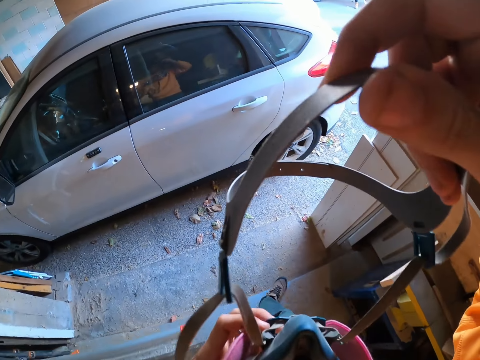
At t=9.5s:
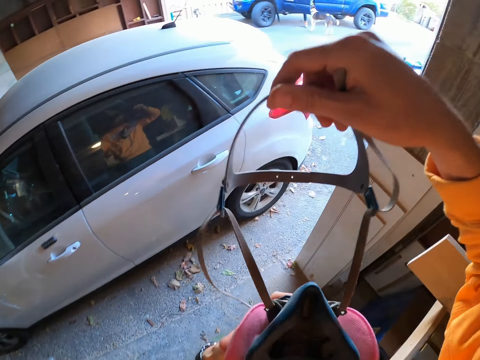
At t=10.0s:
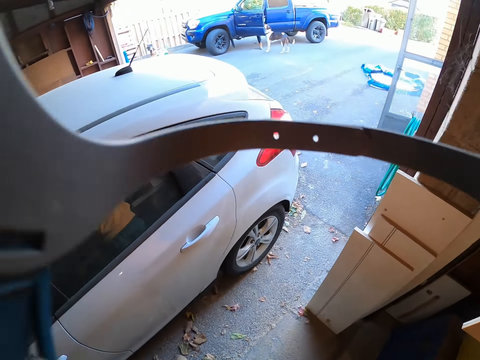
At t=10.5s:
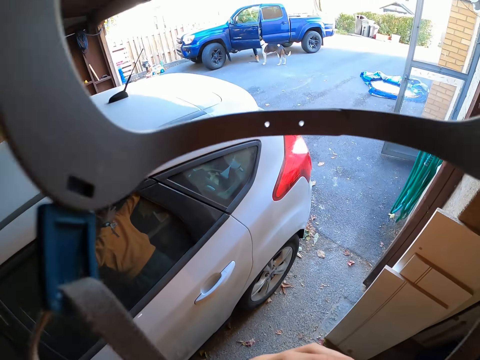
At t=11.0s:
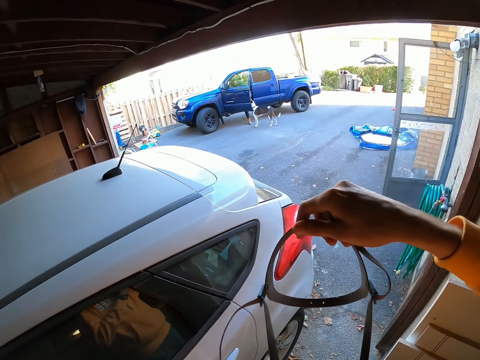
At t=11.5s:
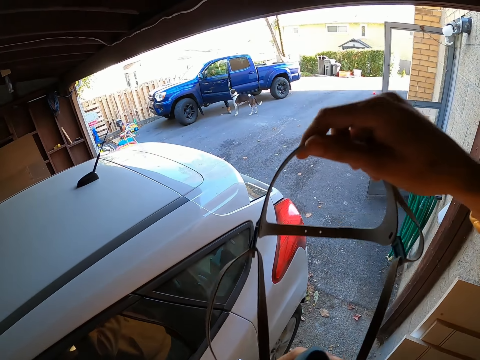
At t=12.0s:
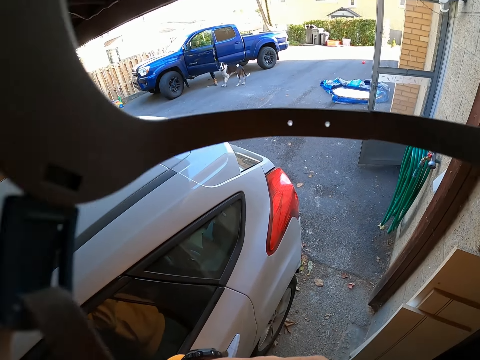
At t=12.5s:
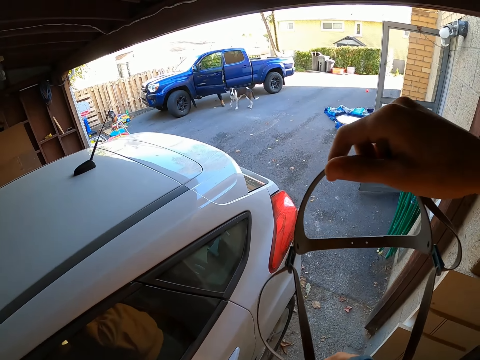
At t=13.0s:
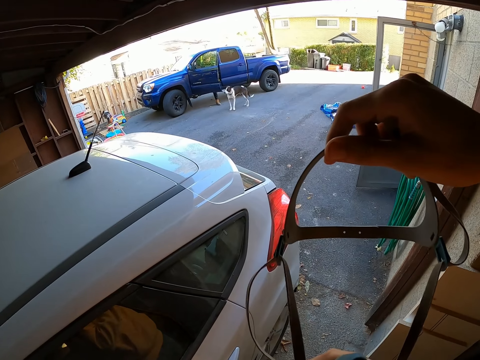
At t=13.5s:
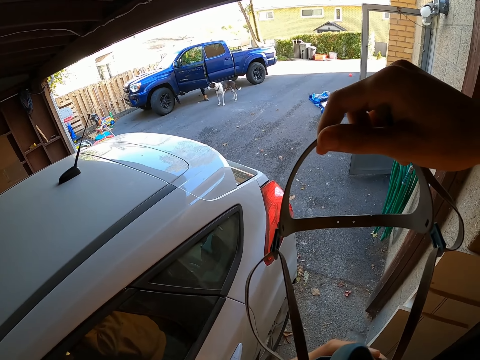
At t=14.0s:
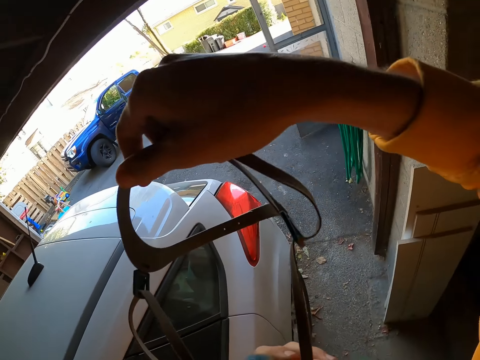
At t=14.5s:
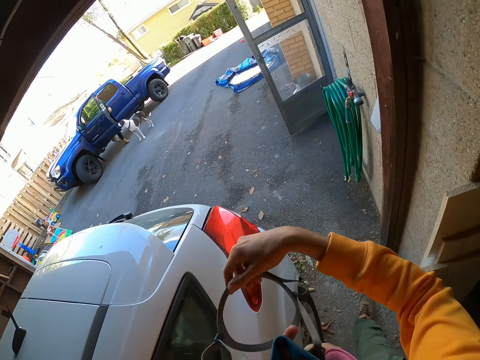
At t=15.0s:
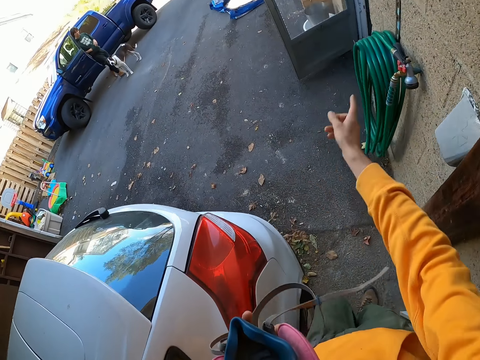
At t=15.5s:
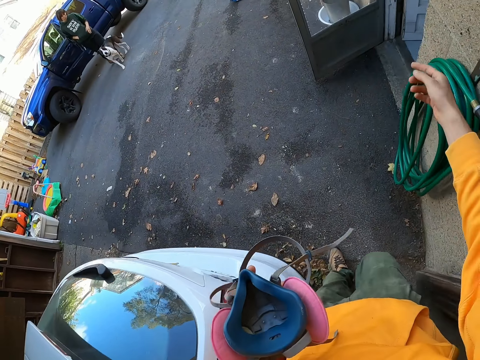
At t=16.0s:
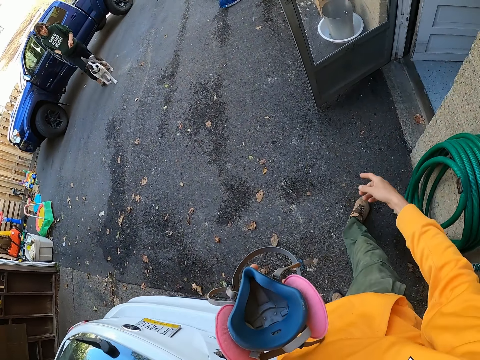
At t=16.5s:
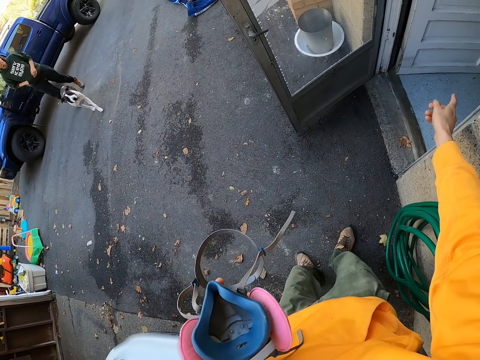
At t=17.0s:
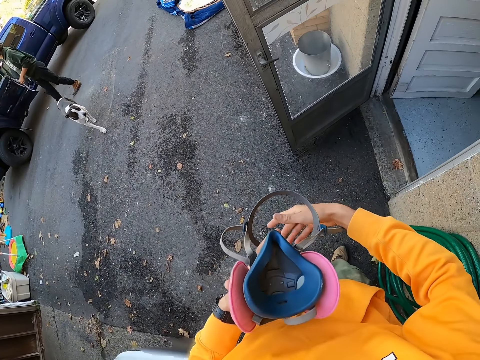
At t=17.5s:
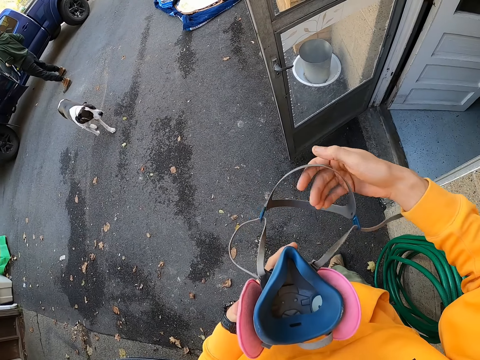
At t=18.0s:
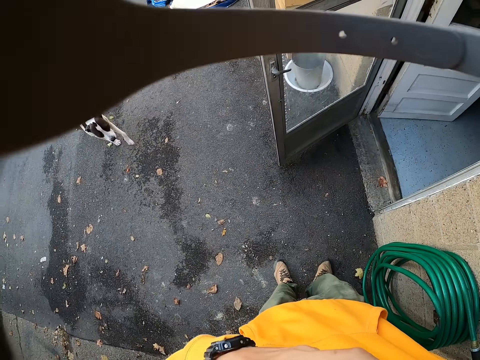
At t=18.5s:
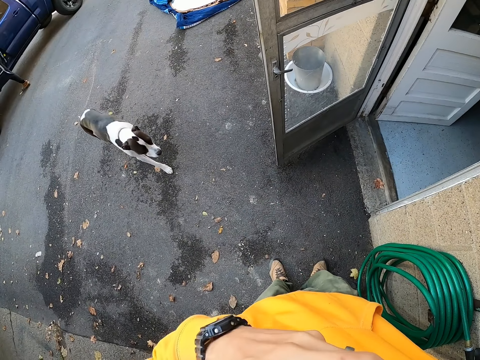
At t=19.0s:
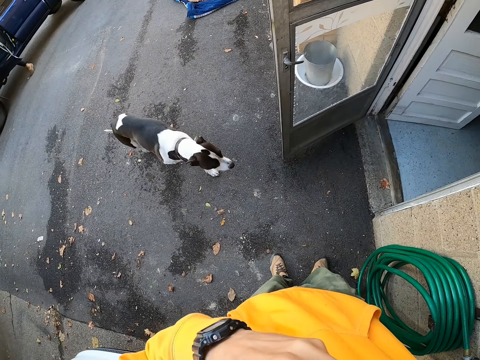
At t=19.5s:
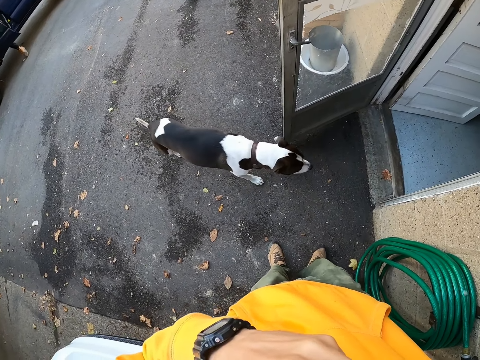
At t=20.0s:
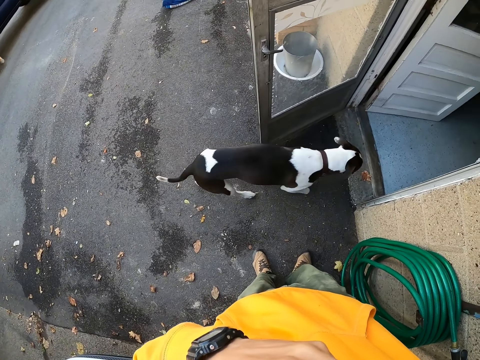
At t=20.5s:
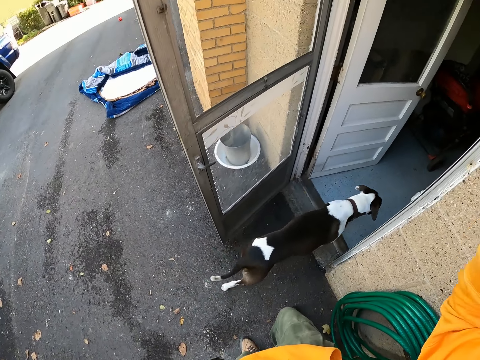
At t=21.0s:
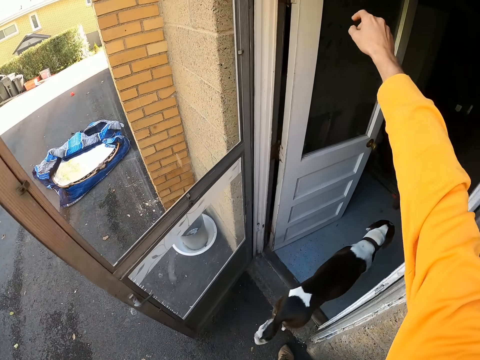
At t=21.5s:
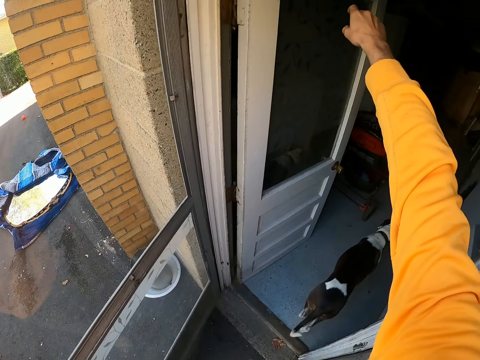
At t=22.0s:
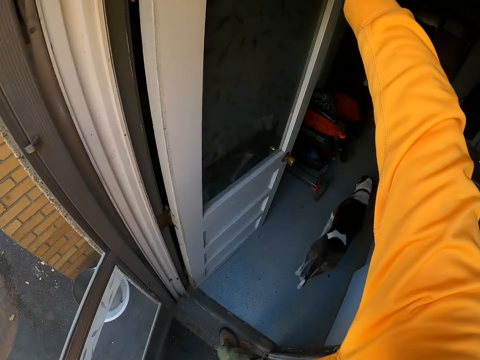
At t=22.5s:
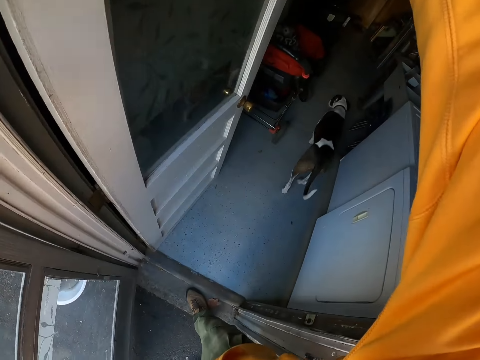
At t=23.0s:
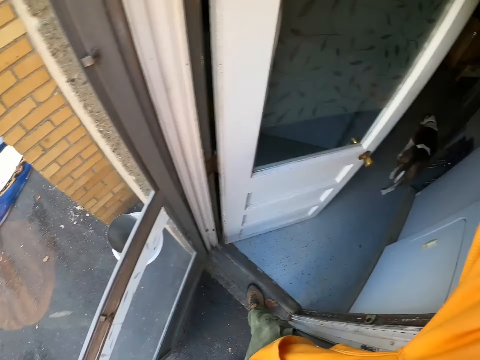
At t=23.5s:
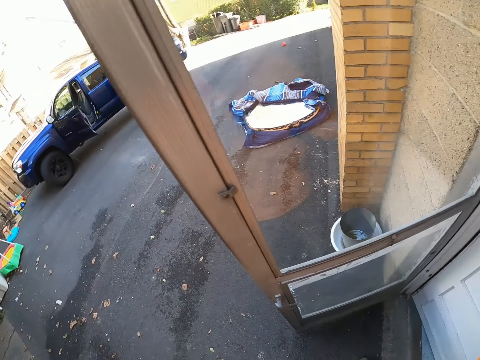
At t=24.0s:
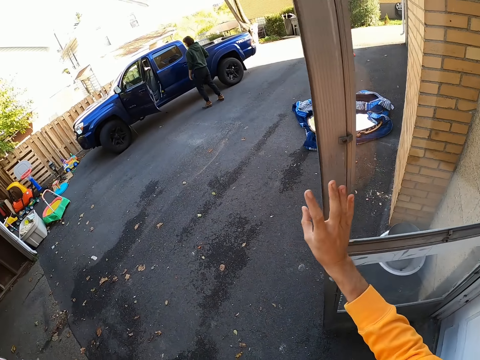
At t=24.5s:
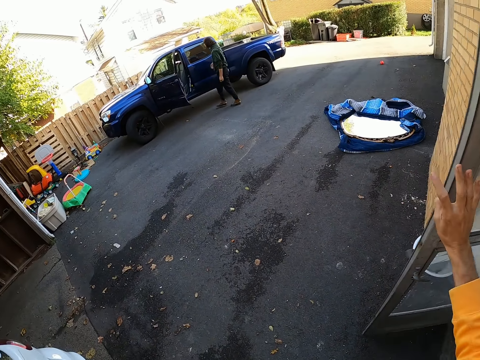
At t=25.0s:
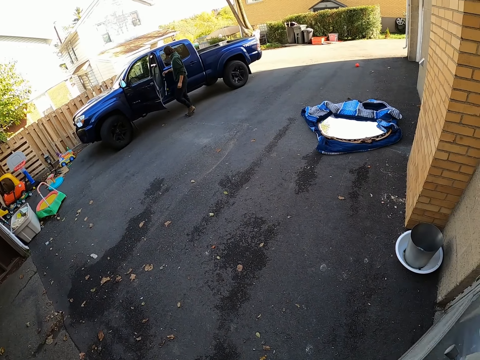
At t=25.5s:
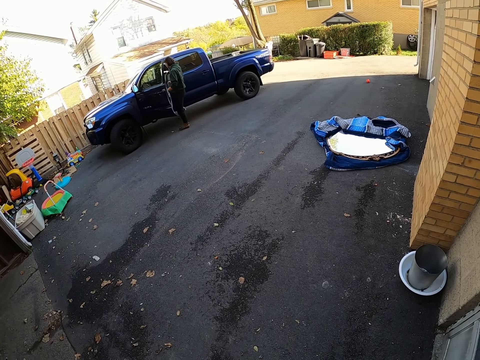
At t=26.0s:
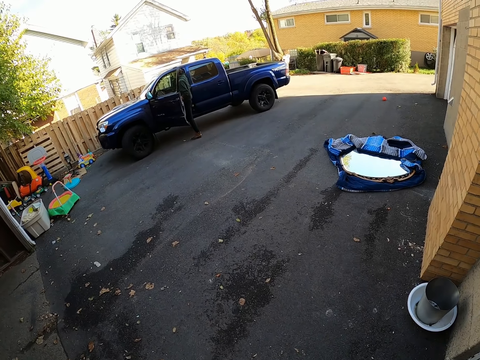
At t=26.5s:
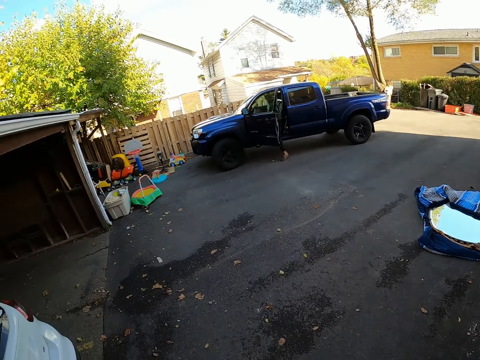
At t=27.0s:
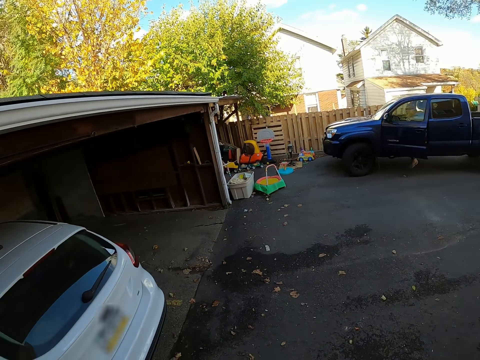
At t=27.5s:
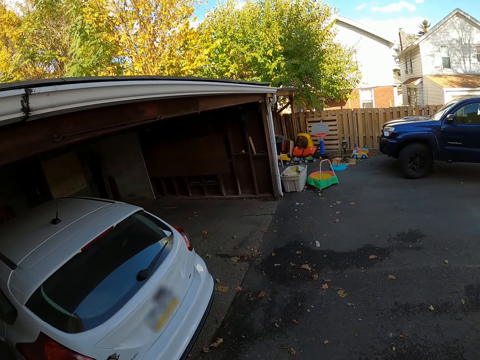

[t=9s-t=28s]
The camera wearer holds a saddle. A man walks outside. The camera wearer walks outside and stands outside. They close the door. They touch the door. They close the door again. The man gets in the car.

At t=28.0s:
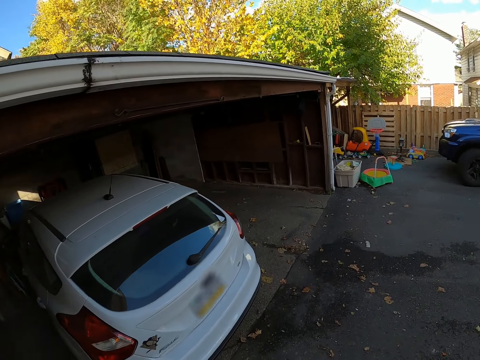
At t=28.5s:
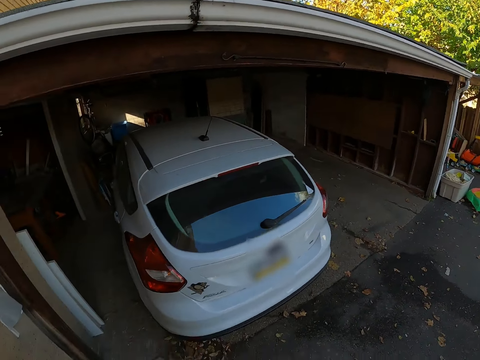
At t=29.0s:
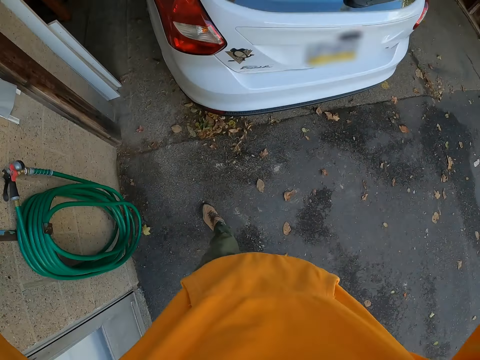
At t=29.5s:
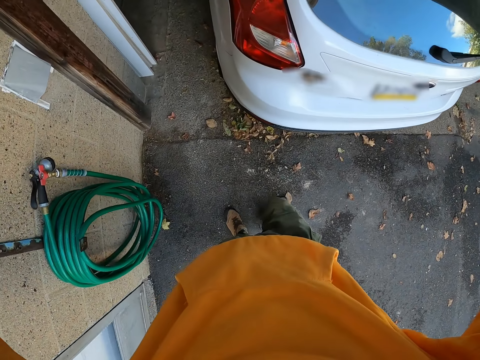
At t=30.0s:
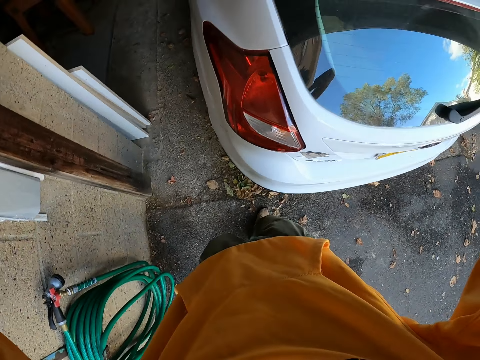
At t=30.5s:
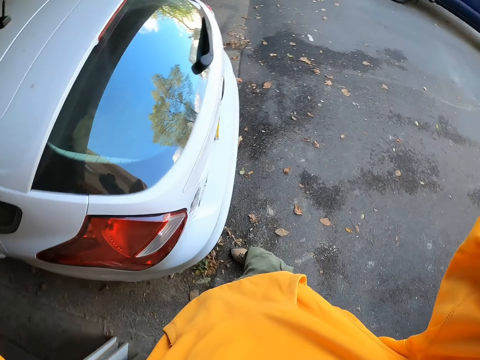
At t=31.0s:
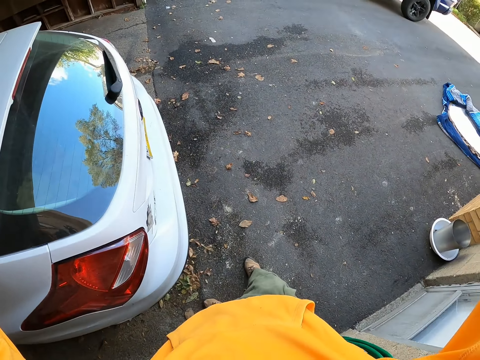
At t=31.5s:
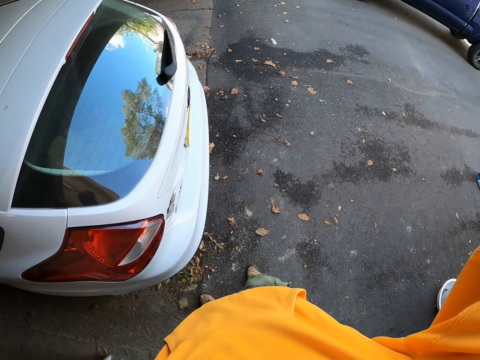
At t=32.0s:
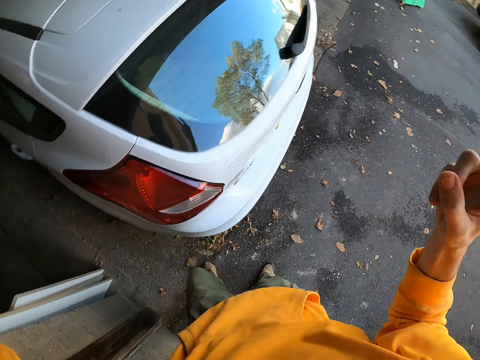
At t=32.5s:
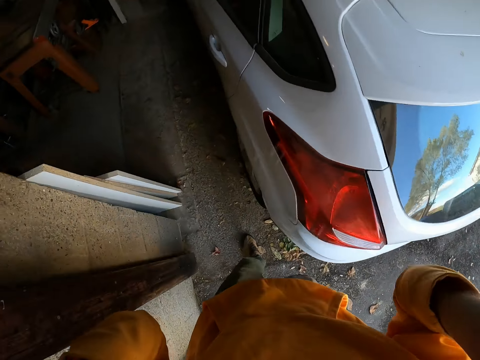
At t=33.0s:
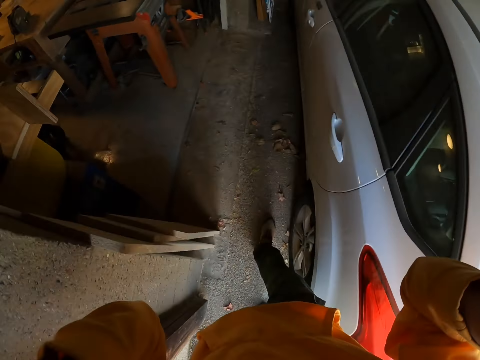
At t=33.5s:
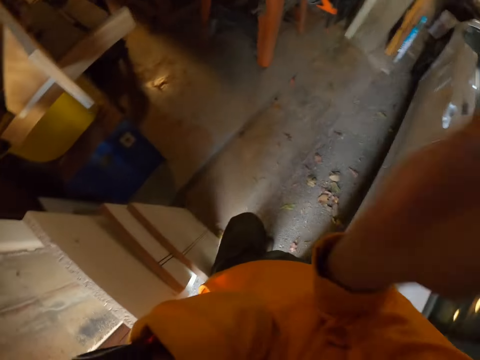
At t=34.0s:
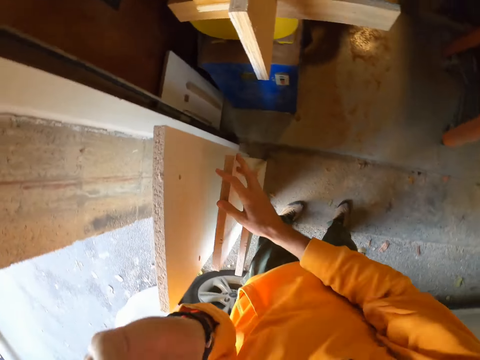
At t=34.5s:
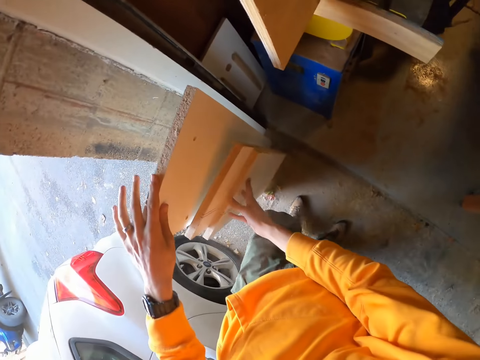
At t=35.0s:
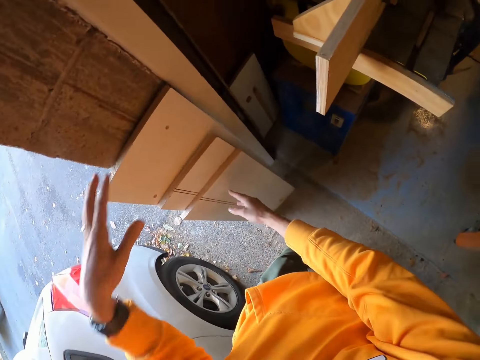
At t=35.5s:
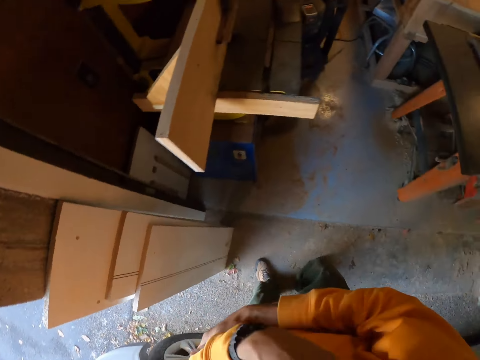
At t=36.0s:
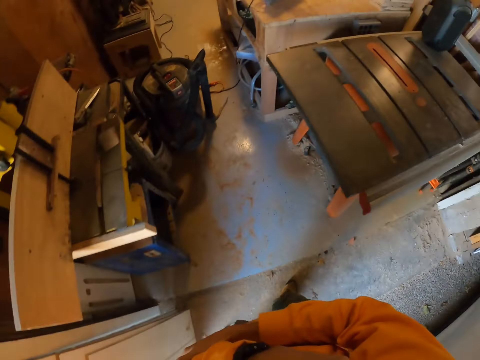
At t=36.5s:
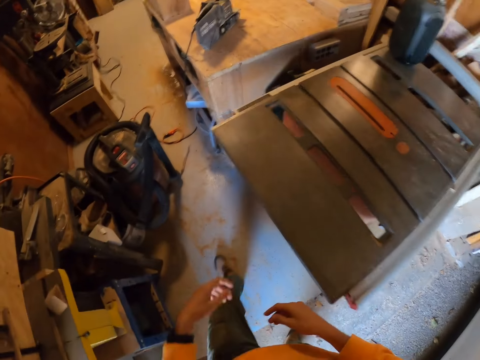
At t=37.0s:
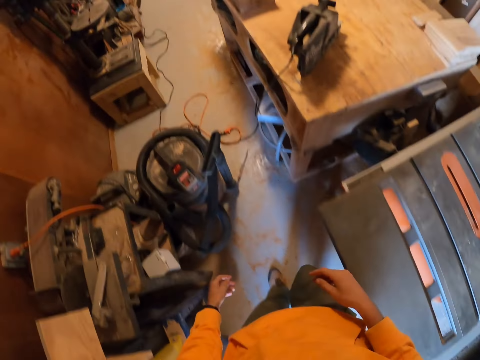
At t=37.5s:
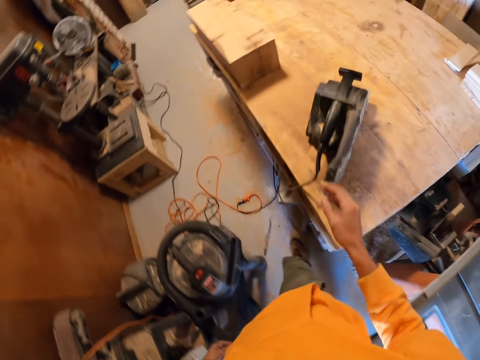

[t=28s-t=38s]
The camera wearer walks outside. They adjust planks. They hold pieces of wood. They walk in the garage.
